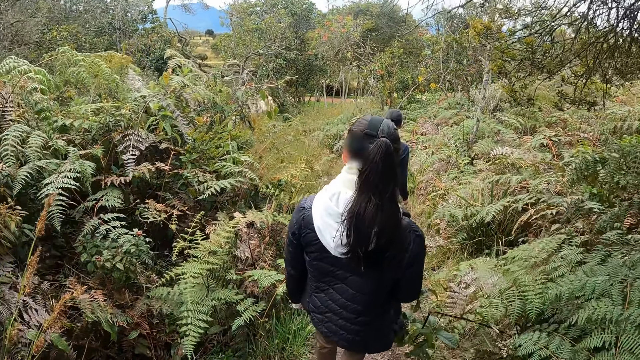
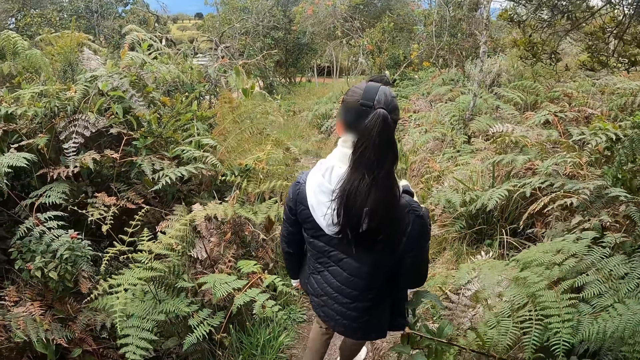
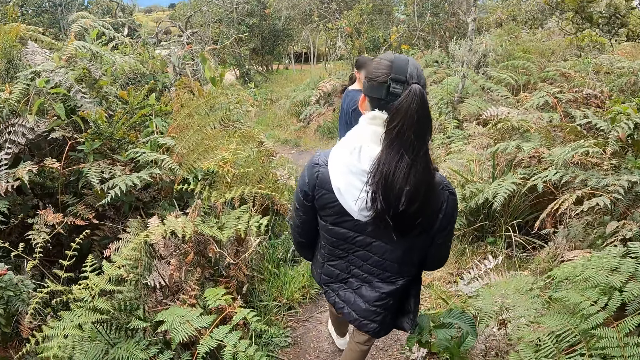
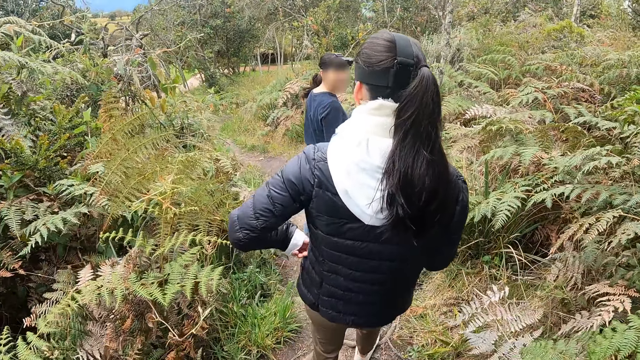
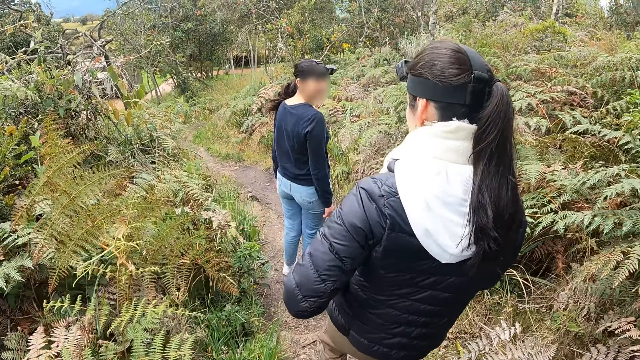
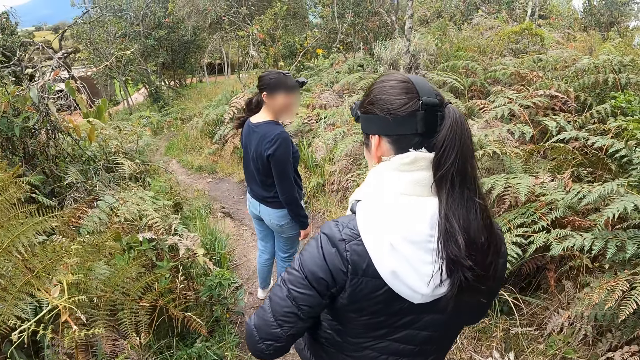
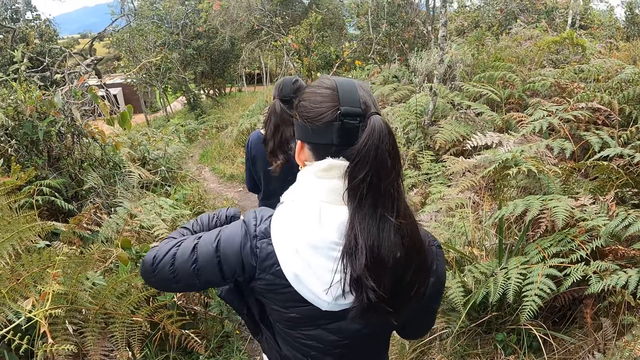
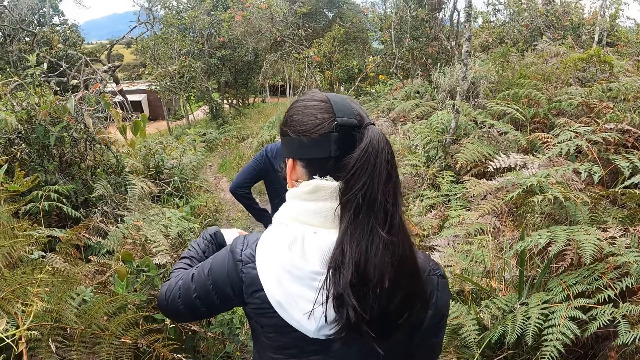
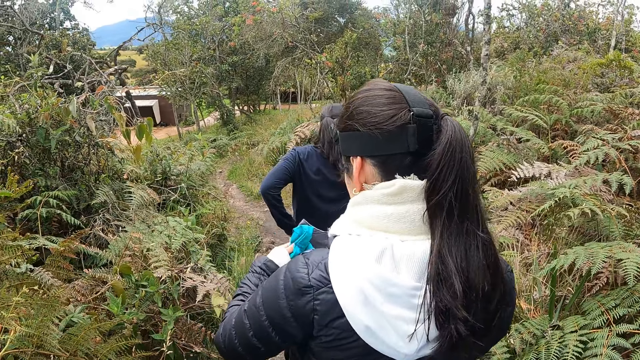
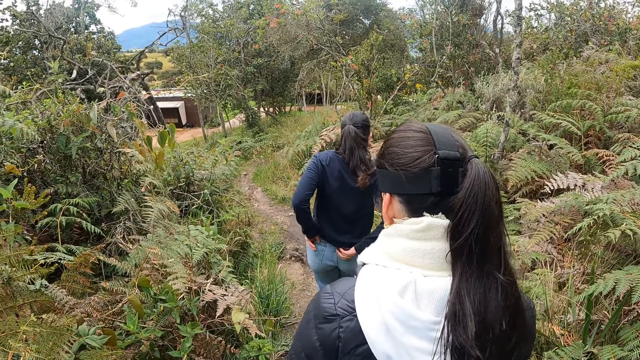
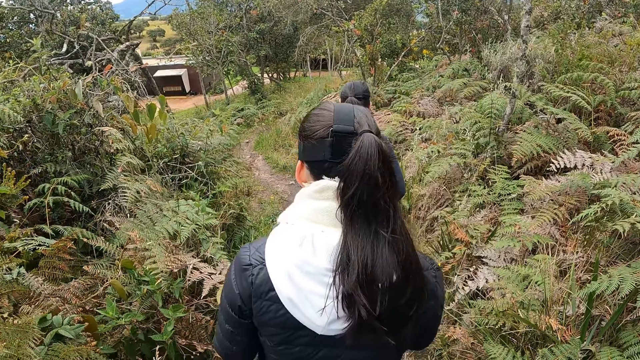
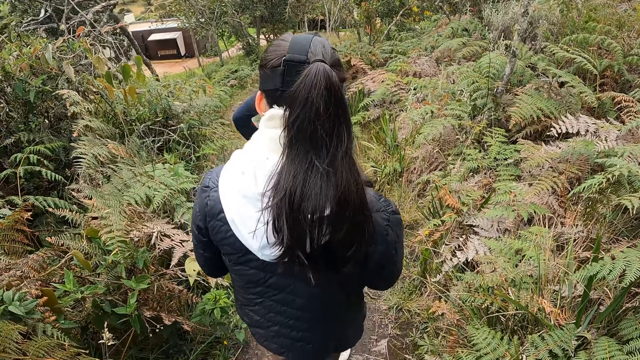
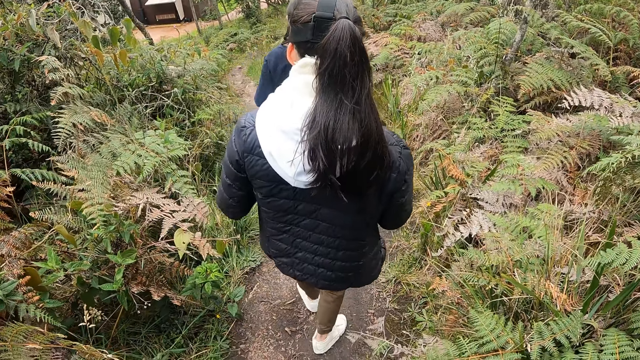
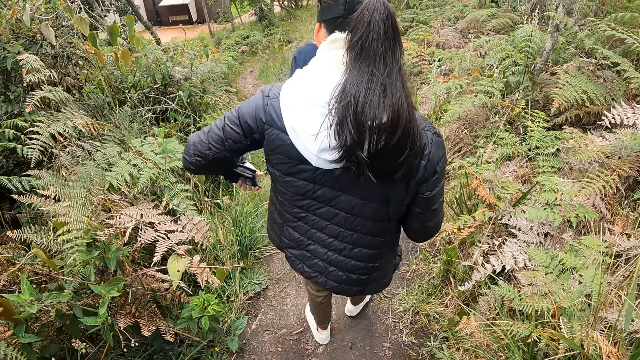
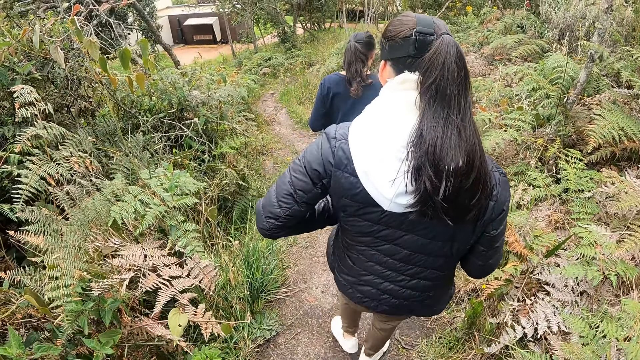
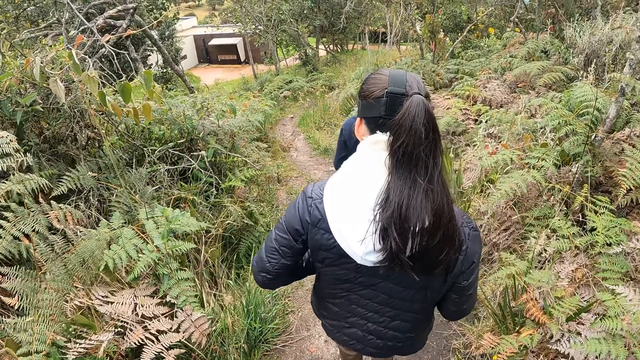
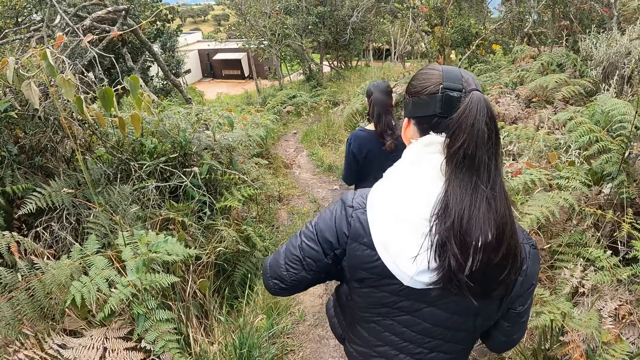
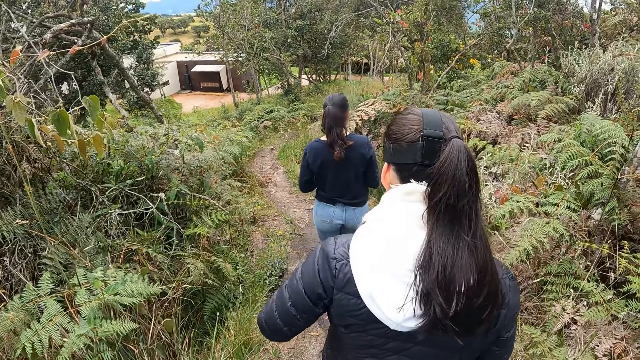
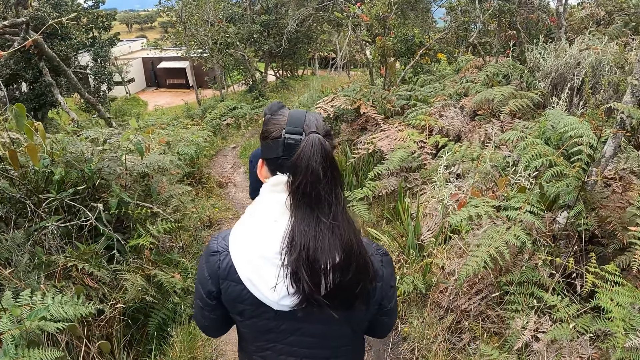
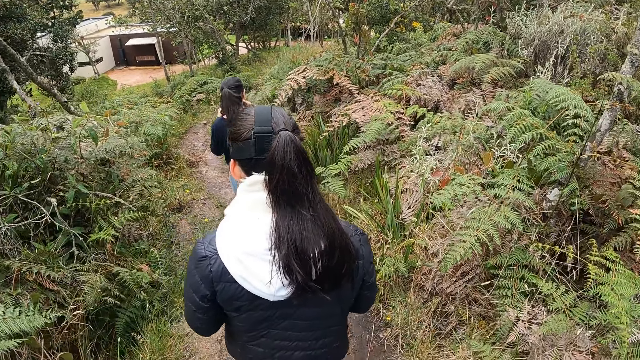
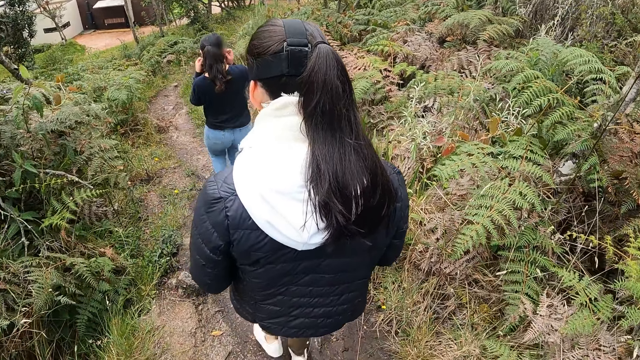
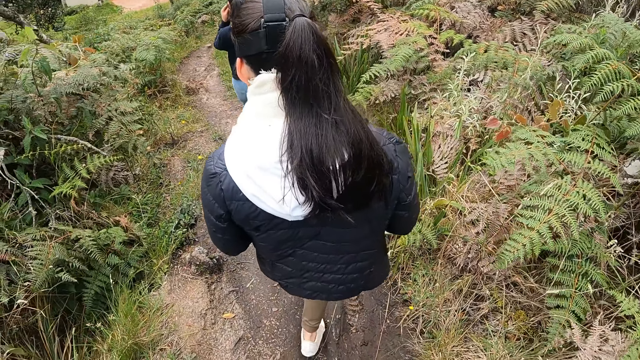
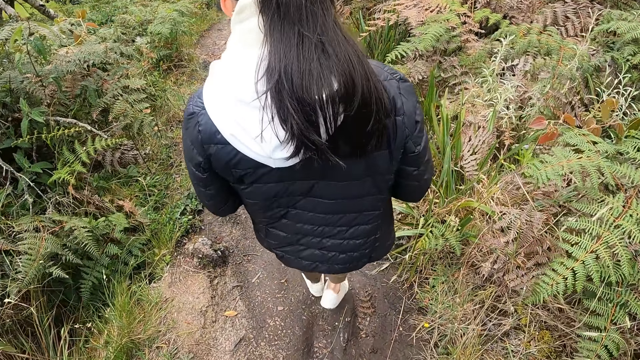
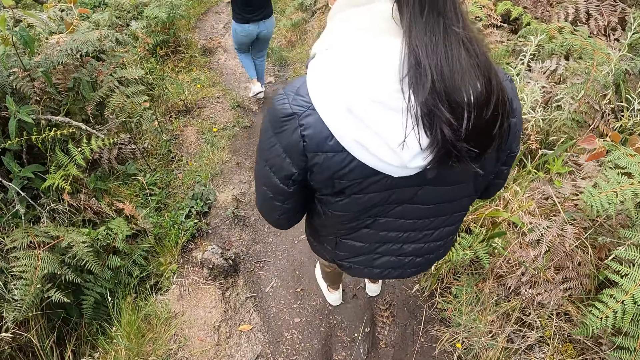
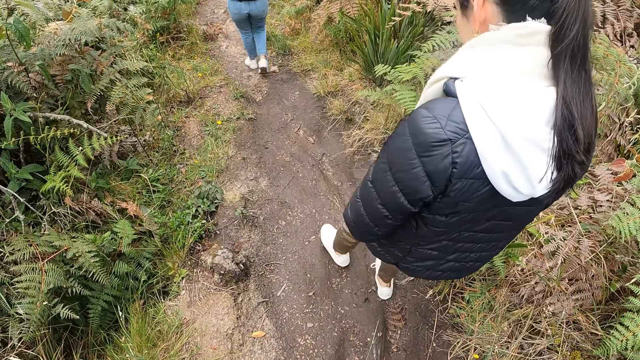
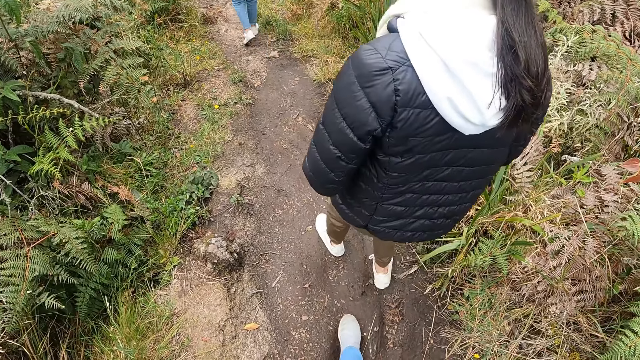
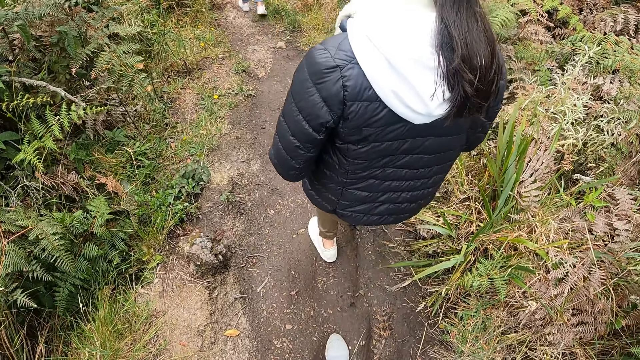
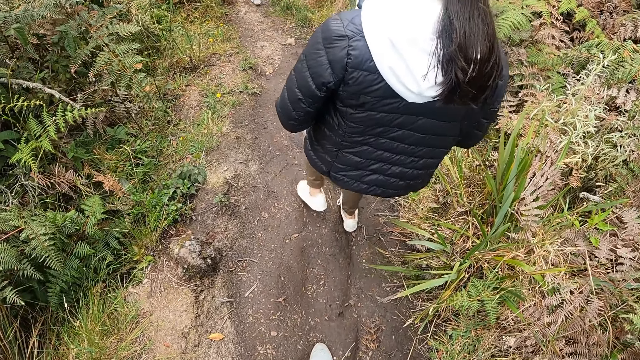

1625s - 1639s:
A woman picks some nose mask from her pocket with her left hand. A lady looks around the thicket. Another lady stares at her hand. The camera wearer follows a third lady. The first woman puts the nose mask in her pocket with her left hand. Another woman puts a nose mask on her face with her hands.

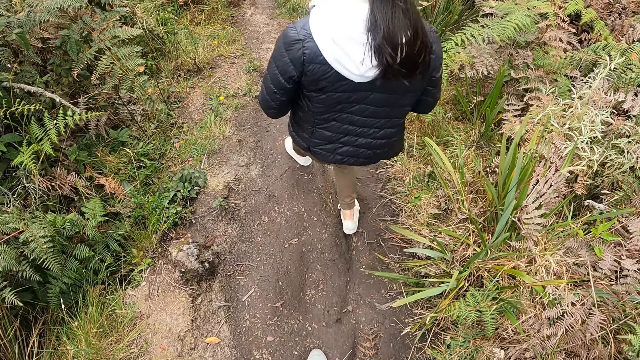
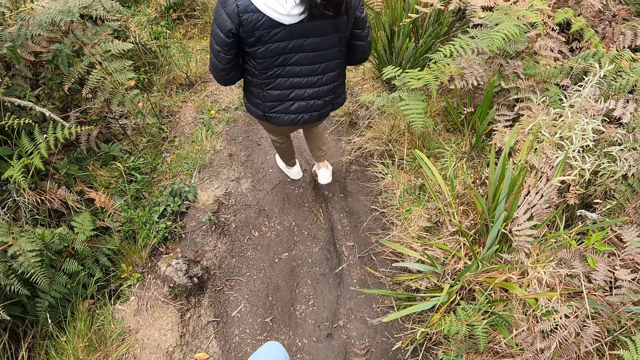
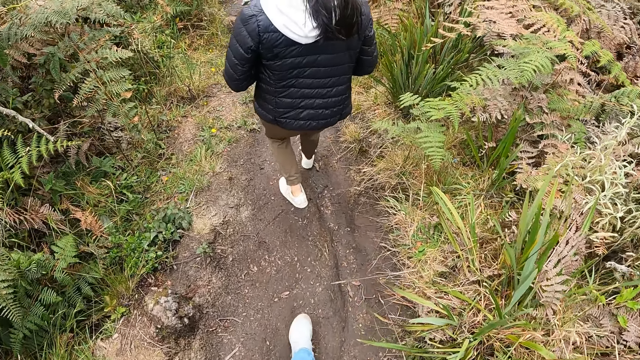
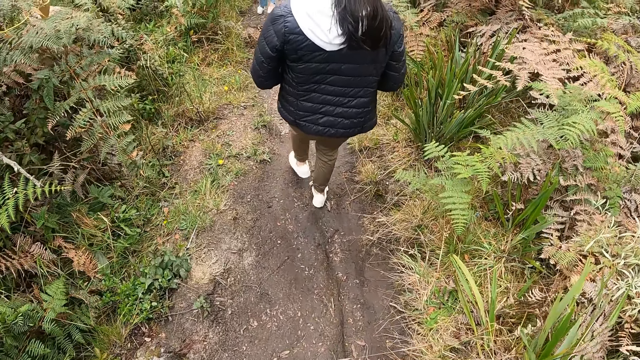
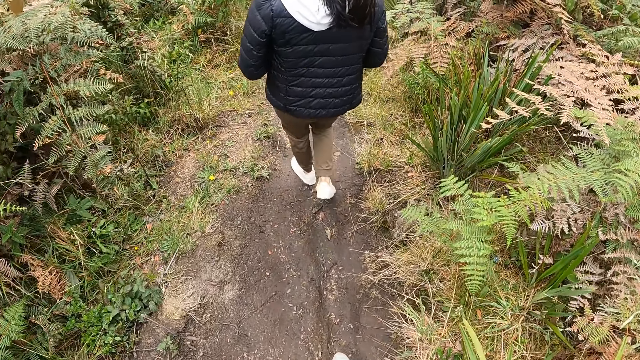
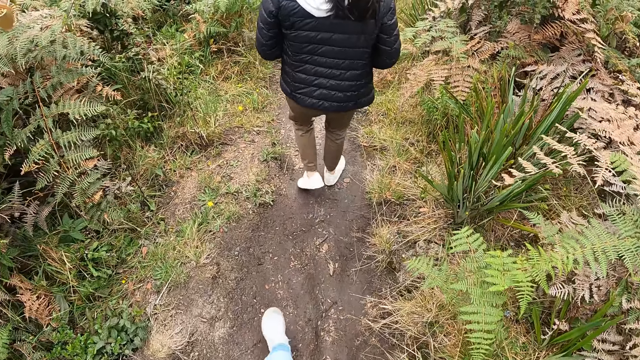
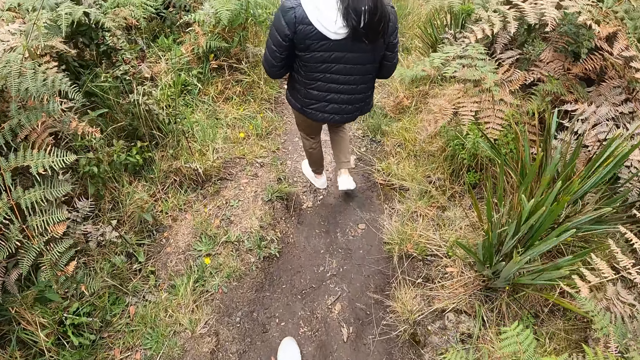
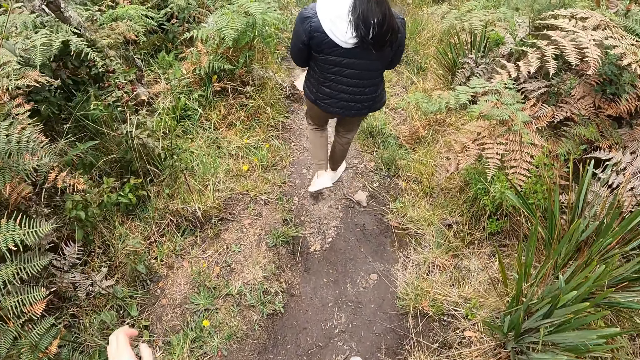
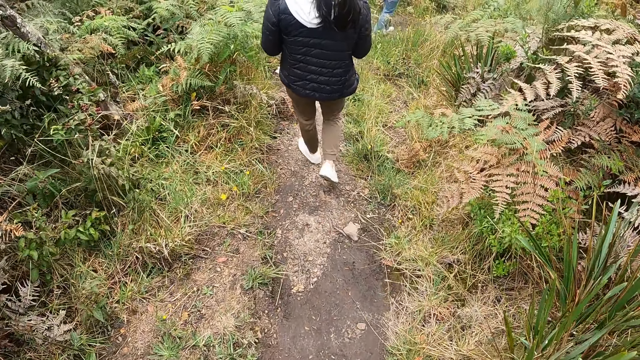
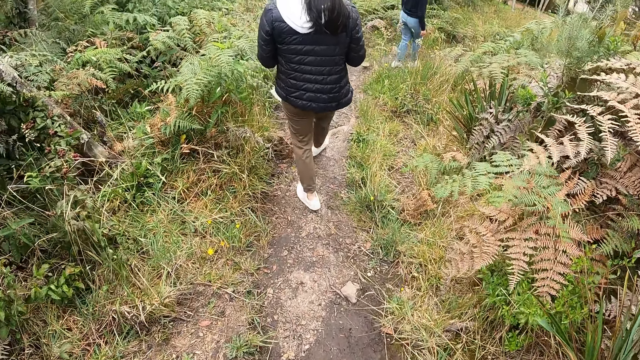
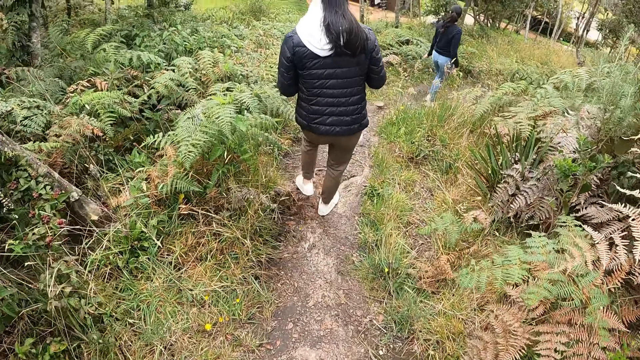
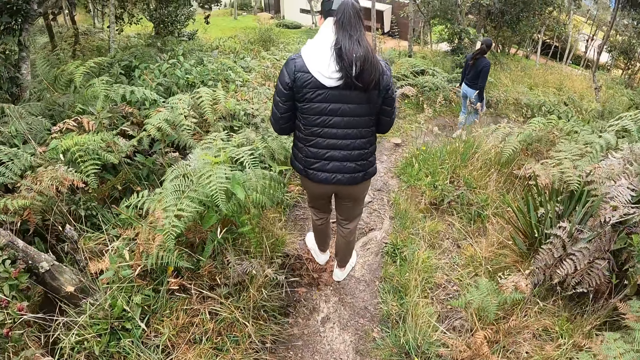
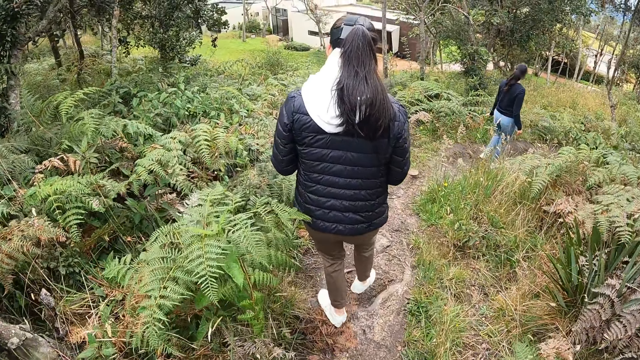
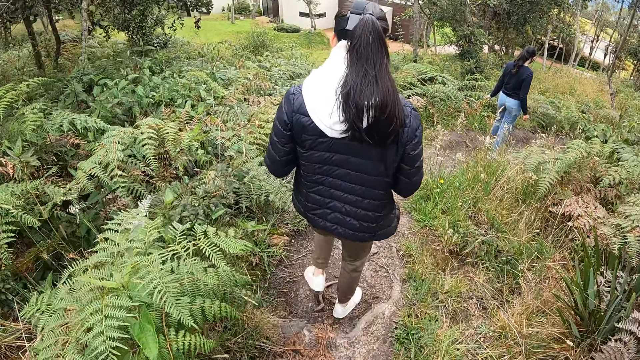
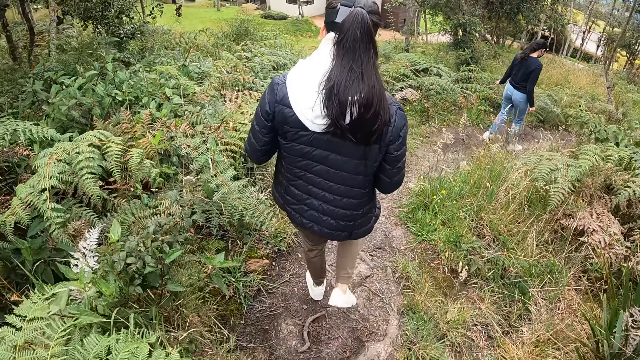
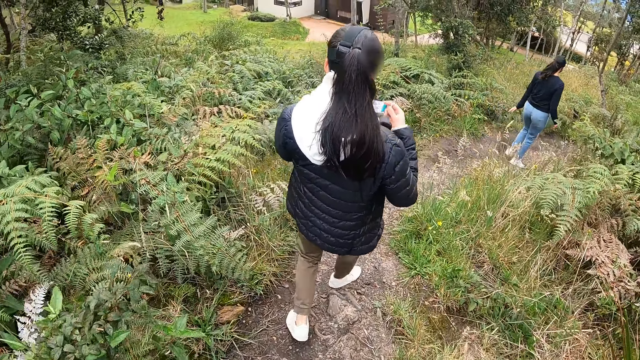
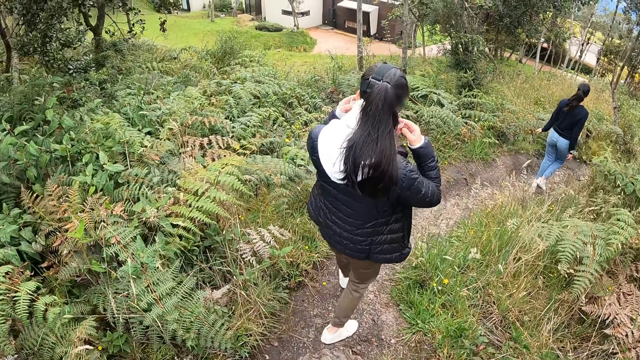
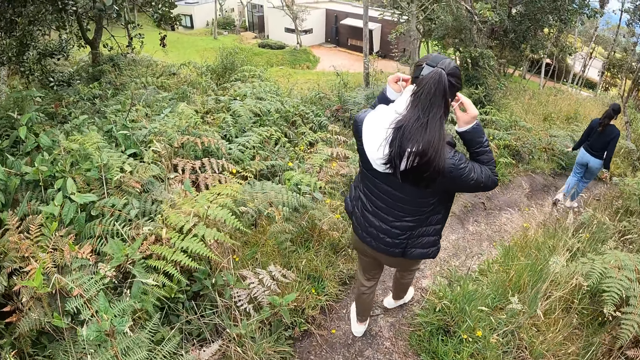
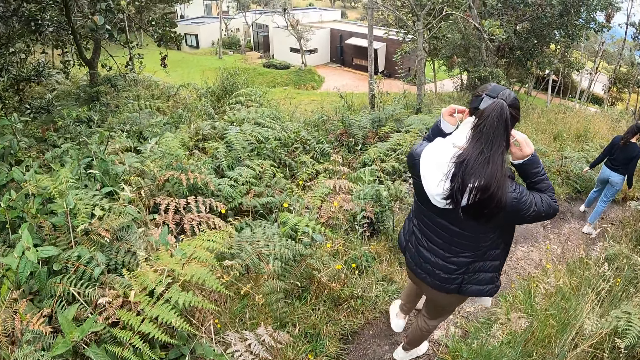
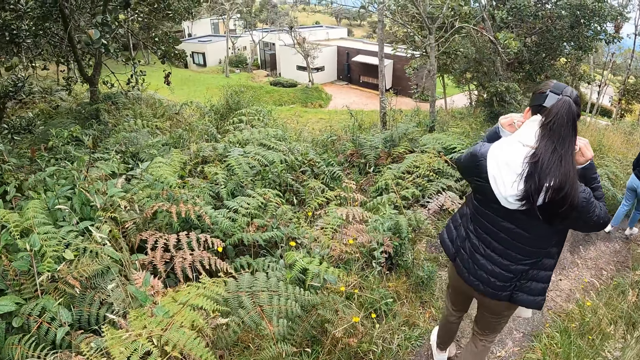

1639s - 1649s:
The woman wears the nose mask with both hands.
